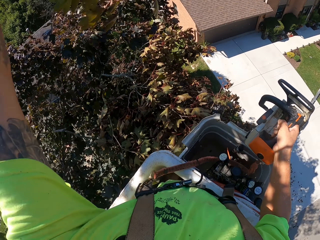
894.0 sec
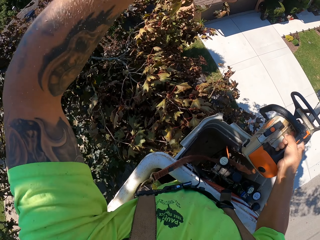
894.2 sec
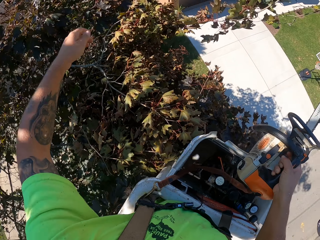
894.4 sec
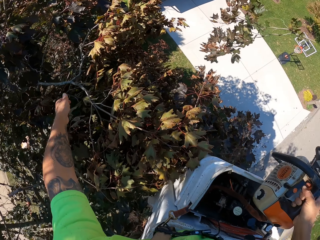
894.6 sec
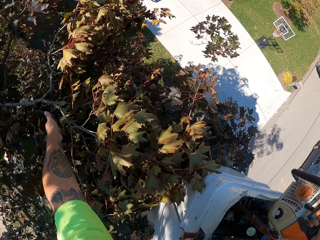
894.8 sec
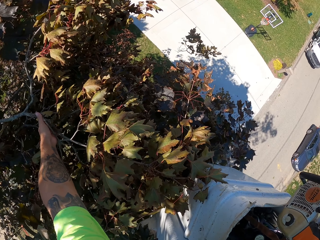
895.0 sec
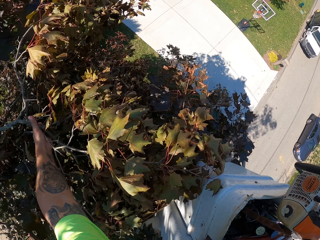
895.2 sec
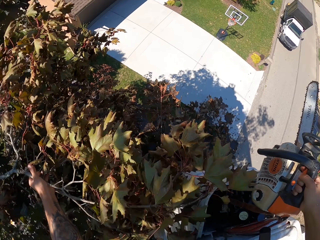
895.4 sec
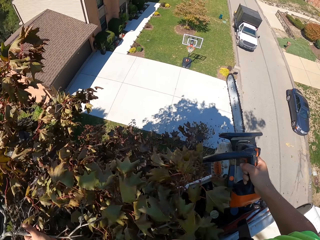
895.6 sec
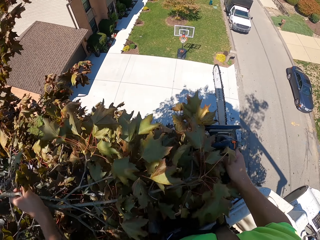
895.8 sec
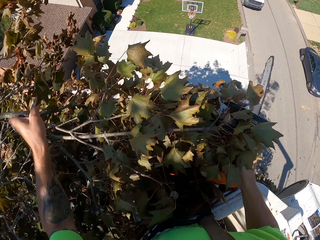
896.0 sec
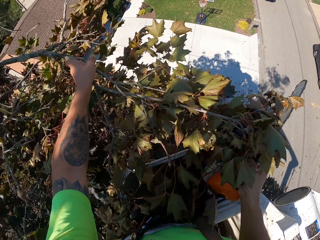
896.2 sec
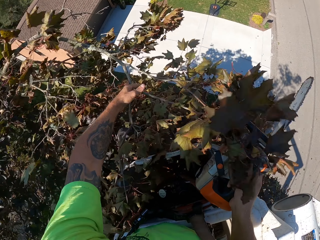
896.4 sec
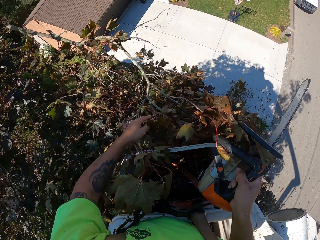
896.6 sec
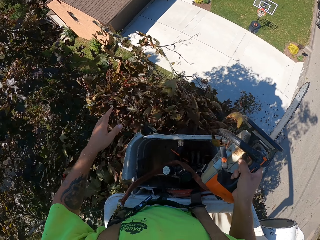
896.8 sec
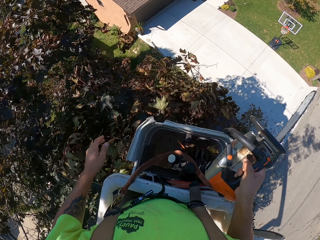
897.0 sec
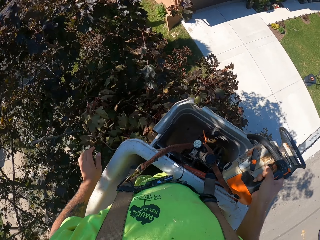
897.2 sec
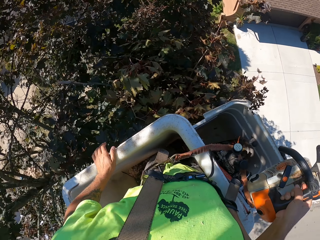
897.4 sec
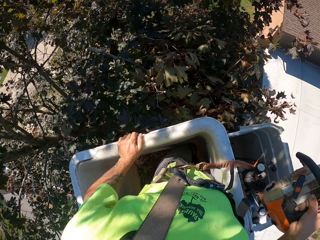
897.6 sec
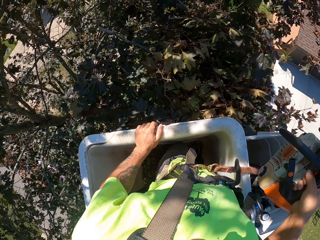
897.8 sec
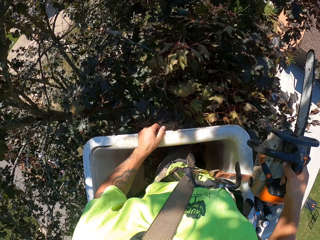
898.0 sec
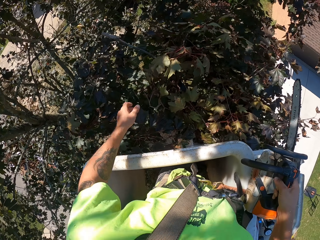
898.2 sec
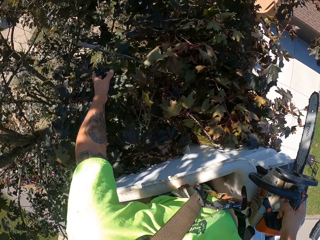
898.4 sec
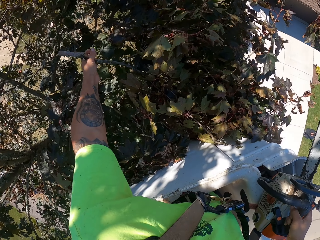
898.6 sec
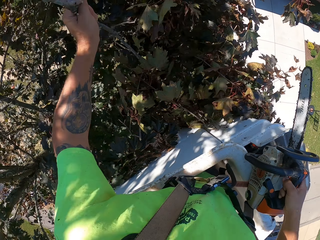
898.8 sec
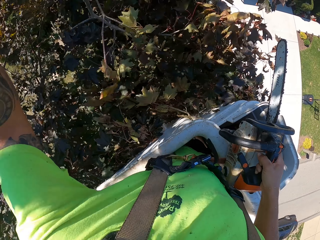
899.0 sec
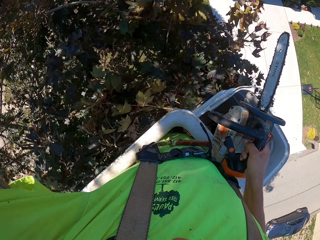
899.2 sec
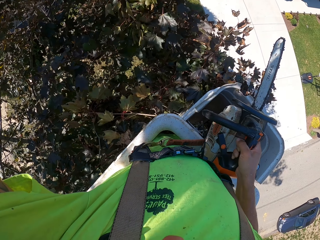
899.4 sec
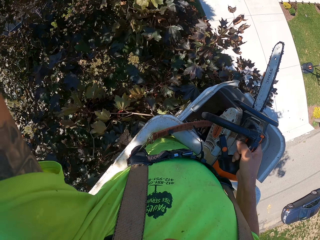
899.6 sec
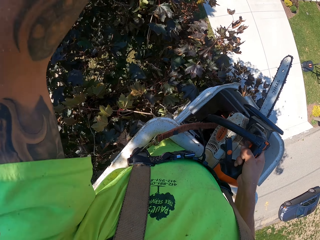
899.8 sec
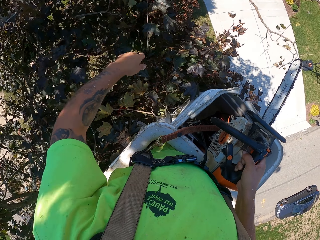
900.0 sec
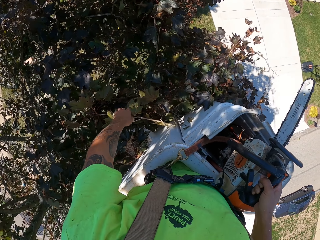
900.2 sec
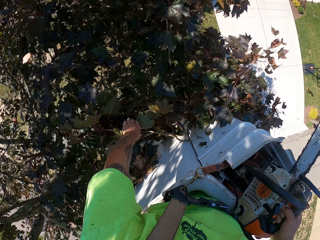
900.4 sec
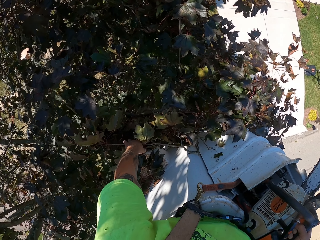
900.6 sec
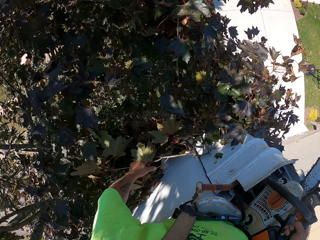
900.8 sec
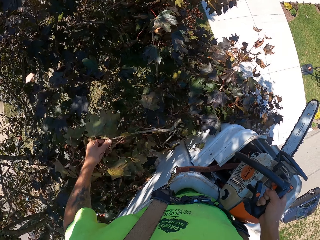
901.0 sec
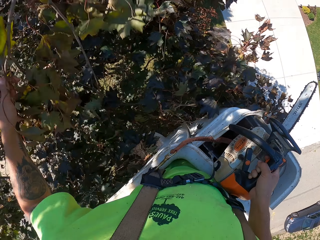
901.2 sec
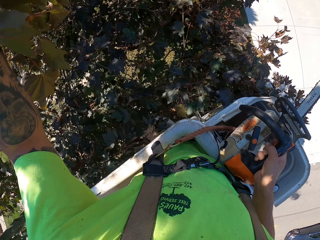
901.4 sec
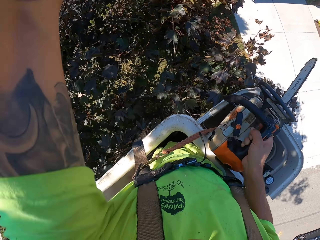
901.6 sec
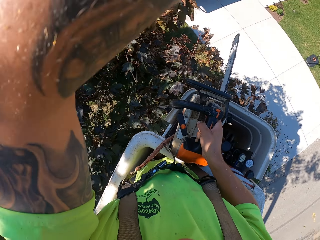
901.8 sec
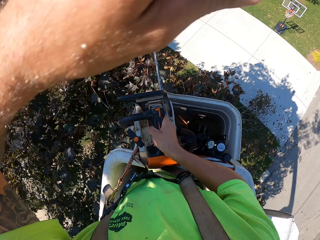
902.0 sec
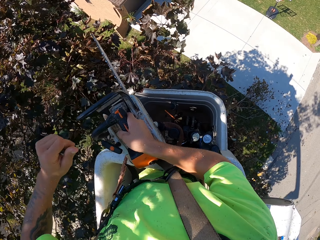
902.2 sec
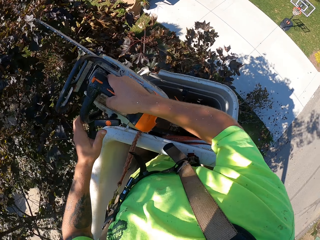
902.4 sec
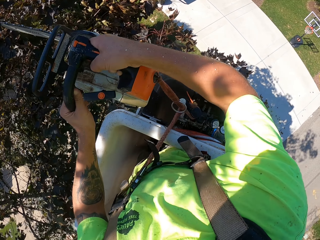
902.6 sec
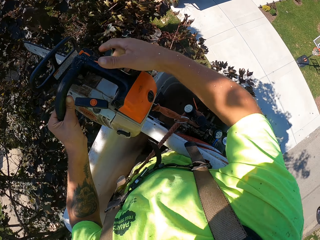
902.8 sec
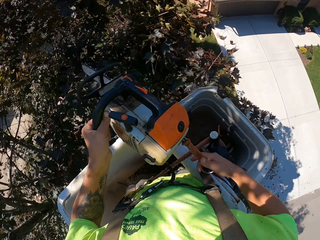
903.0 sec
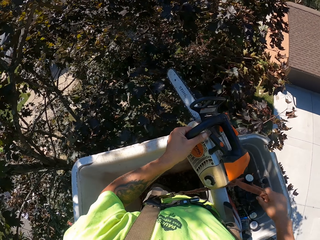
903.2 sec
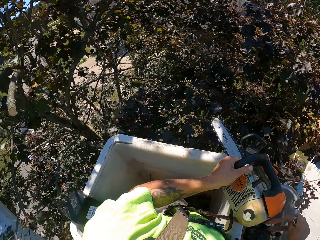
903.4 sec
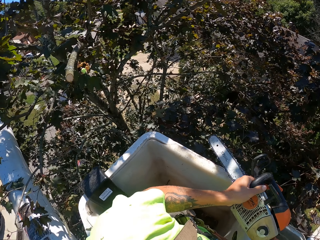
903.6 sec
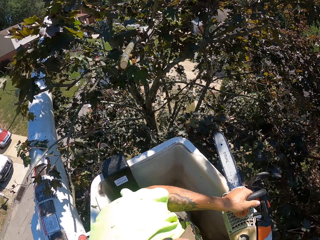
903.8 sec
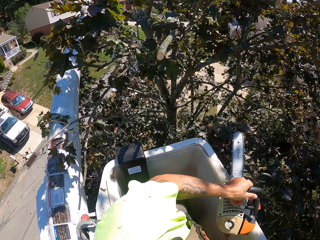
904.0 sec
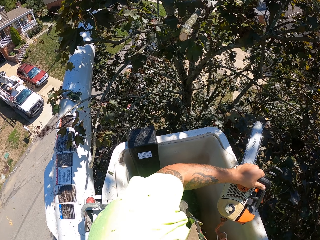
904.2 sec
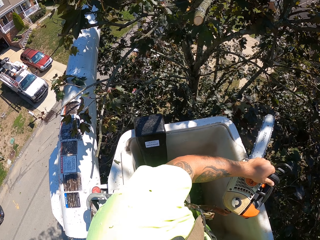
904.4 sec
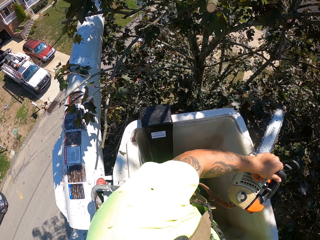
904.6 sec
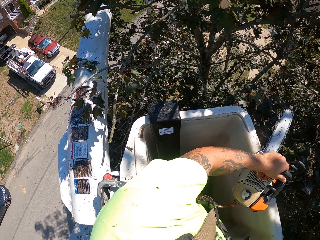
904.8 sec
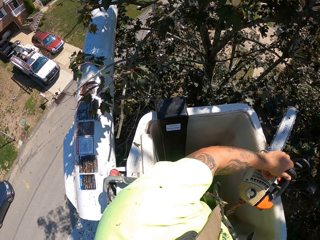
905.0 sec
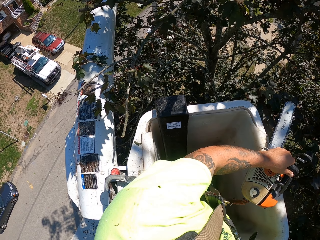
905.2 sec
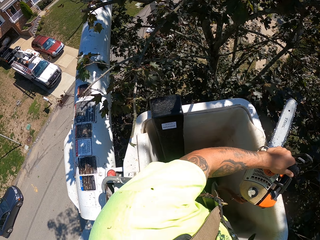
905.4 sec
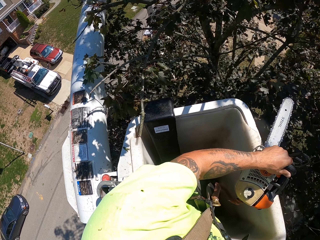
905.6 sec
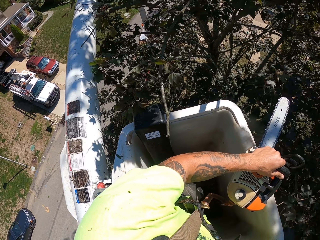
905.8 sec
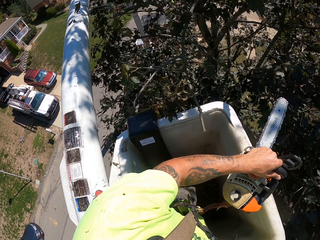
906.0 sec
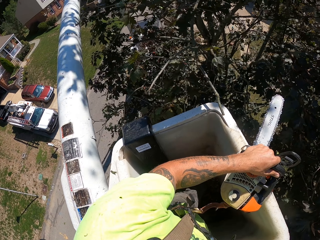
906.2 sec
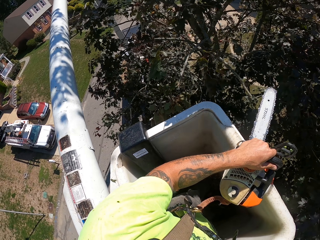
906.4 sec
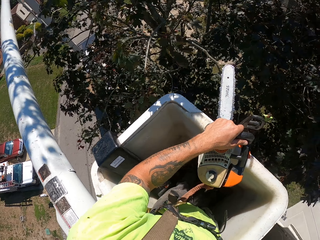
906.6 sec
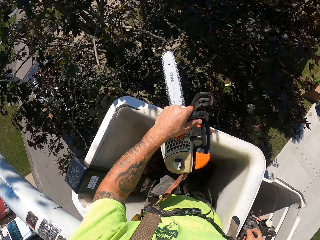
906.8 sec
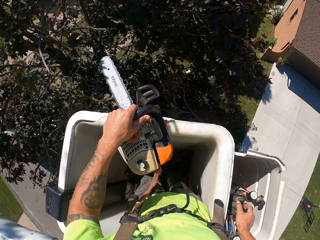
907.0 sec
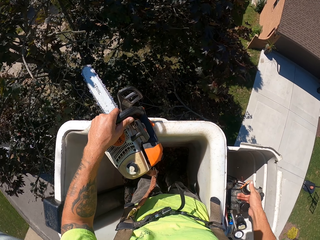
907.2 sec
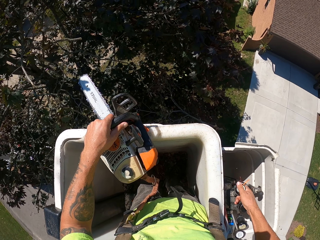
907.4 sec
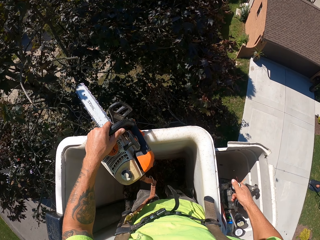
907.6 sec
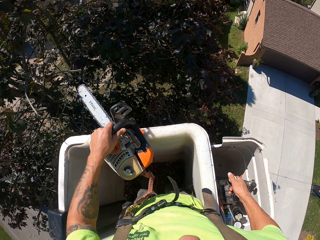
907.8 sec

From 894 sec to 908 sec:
The camera wearer drops the tree branch with his left hand. He puts the chainsaw from his right hand to the left hand. He interacts with the gear stick with his right hand.

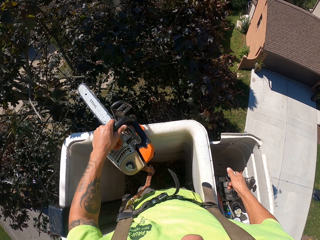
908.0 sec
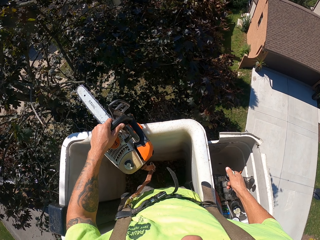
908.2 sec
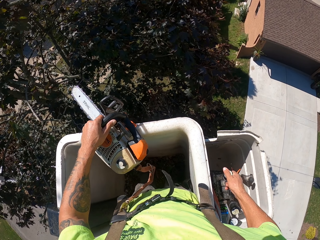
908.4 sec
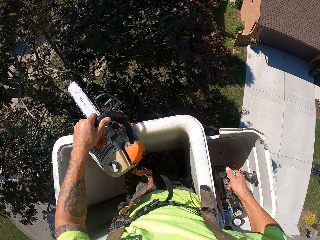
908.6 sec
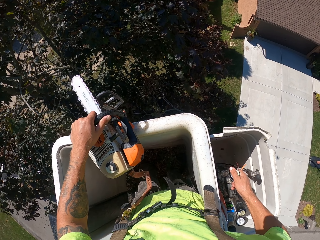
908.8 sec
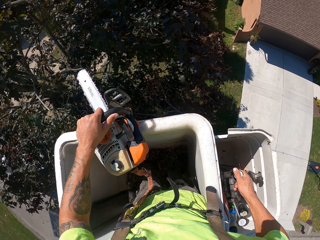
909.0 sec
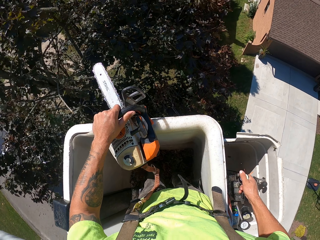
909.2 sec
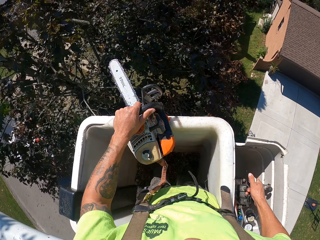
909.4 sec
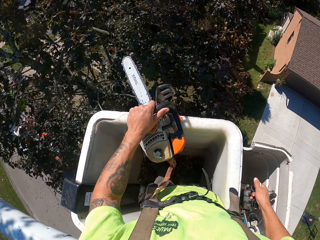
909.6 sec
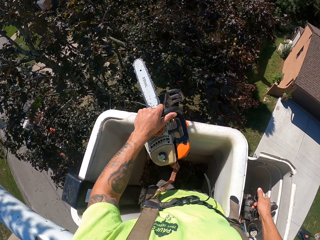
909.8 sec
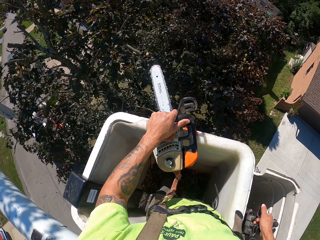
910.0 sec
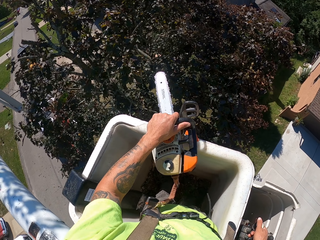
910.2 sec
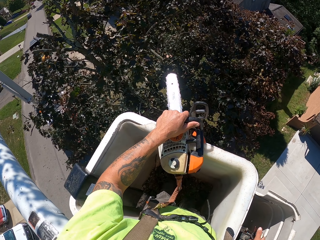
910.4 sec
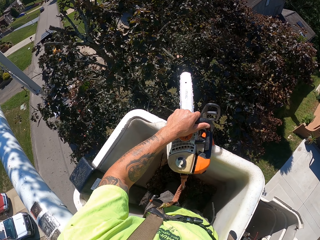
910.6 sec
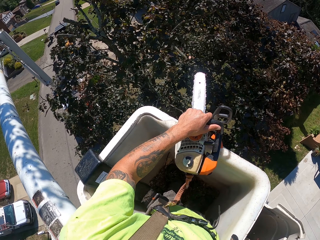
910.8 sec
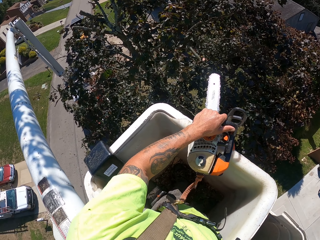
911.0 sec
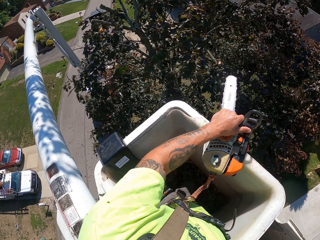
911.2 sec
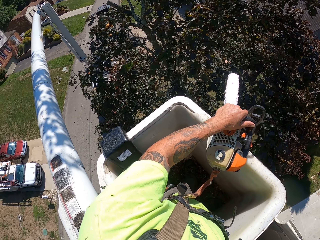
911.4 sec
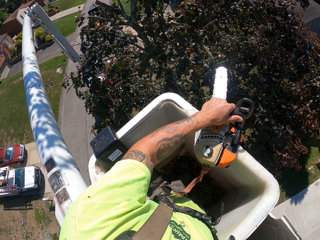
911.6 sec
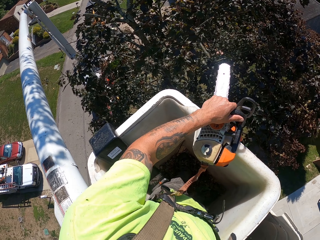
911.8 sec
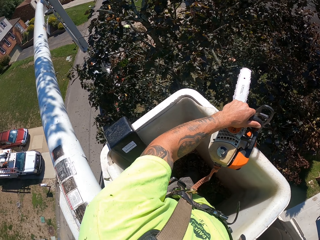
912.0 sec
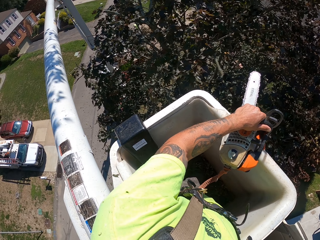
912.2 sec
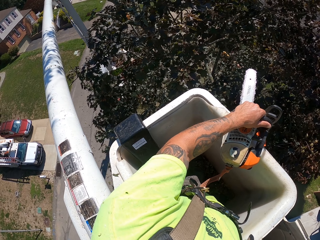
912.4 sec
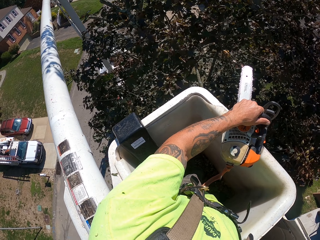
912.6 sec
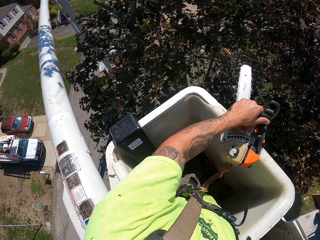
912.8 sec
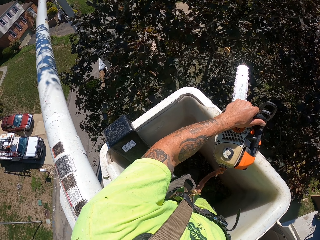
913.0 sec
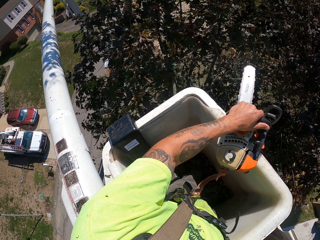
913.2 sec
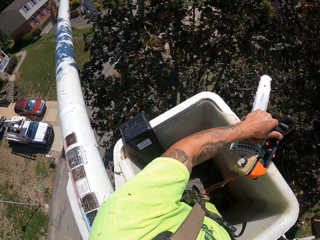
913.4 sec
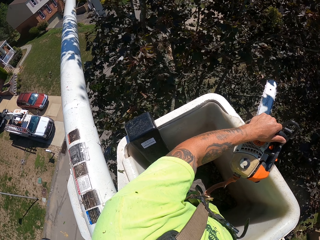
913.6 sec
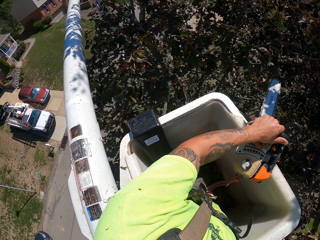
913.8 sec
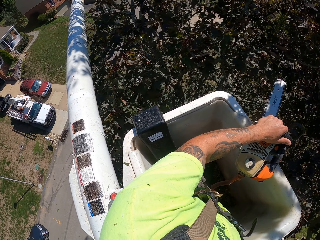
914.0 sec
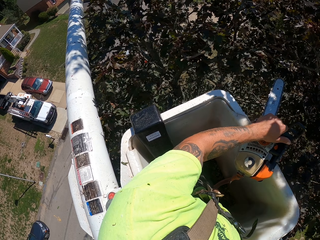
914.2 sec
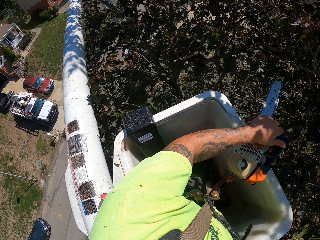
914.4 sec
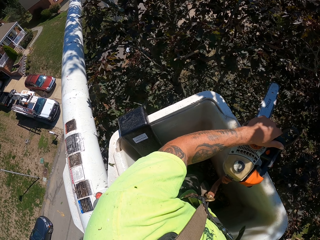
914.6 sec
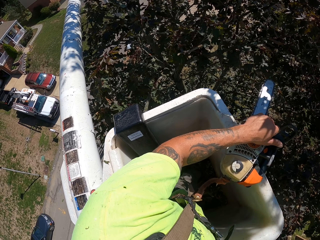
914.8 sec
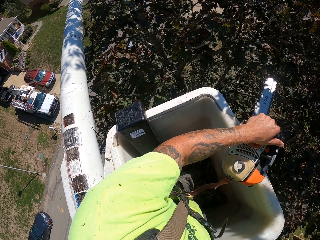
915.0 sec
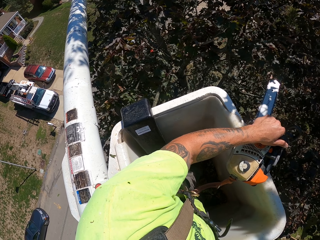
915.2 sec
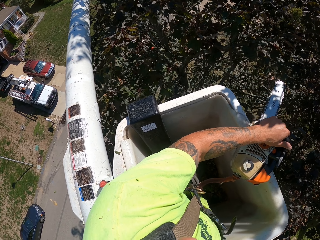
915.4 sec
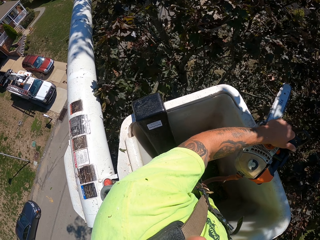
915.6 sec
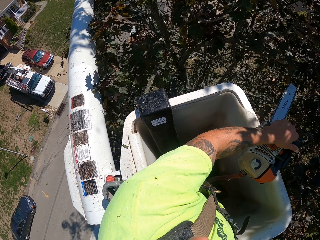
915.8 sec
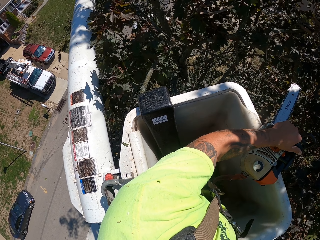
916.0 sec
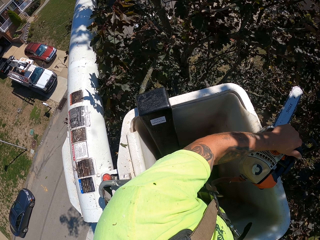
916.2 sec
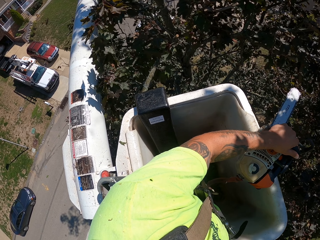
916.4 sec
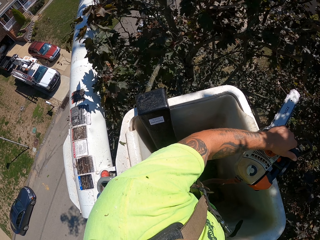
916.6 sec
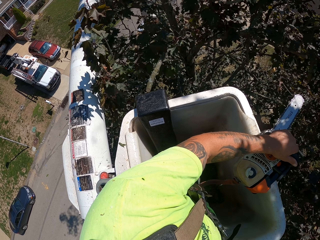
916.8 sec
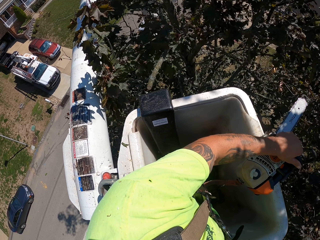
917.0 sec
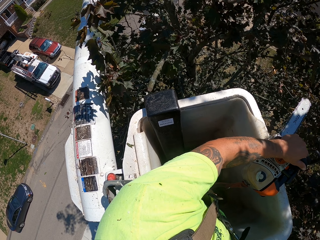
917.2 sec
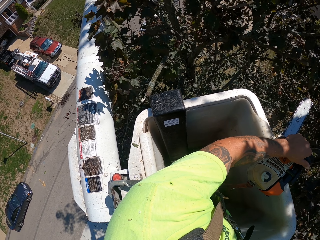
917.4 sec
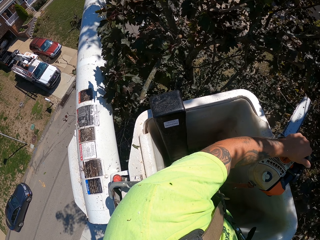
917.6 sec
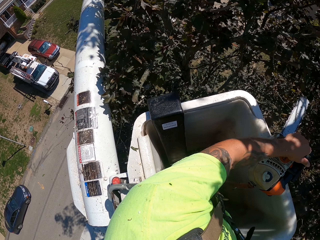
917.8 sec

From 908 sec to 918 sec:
The camera wearer controls the crane with his right hand.
